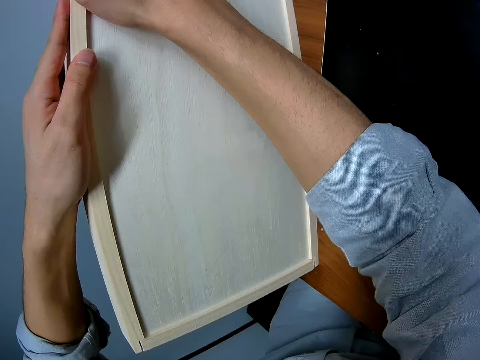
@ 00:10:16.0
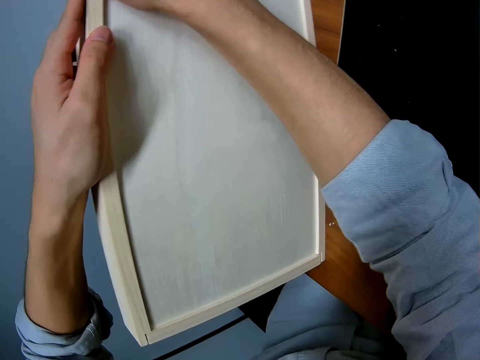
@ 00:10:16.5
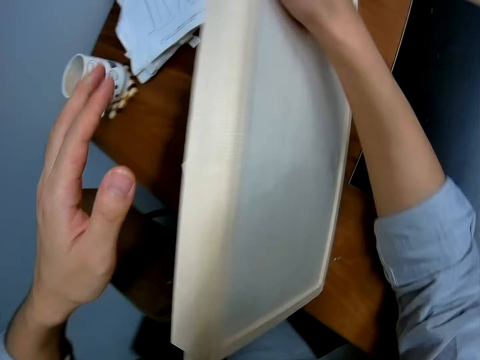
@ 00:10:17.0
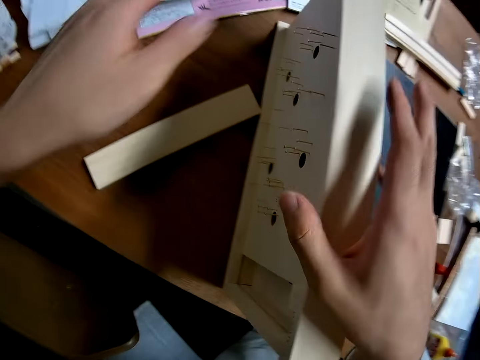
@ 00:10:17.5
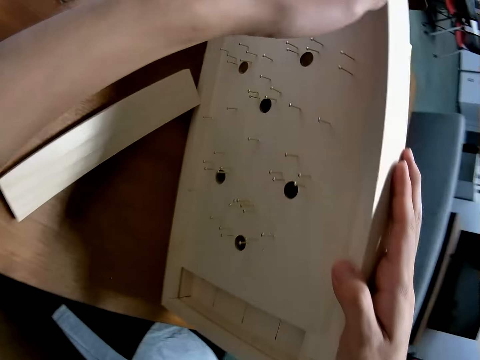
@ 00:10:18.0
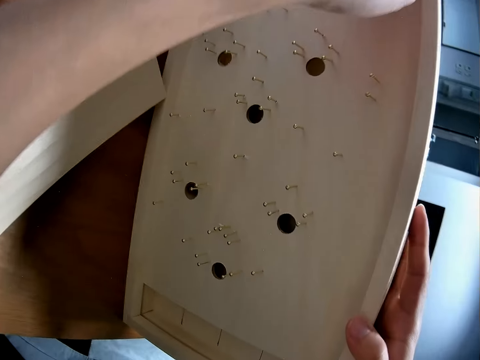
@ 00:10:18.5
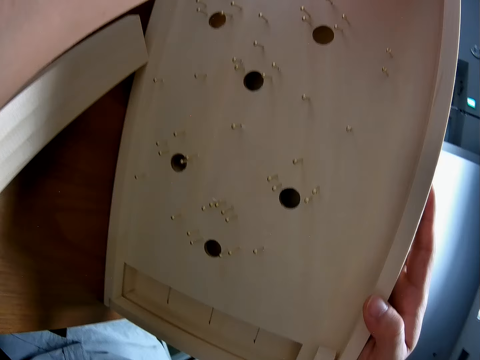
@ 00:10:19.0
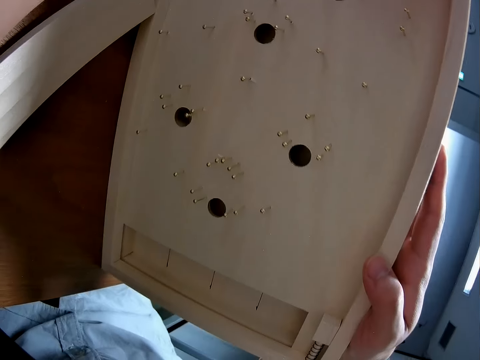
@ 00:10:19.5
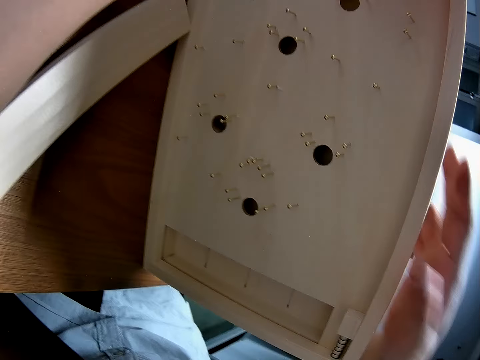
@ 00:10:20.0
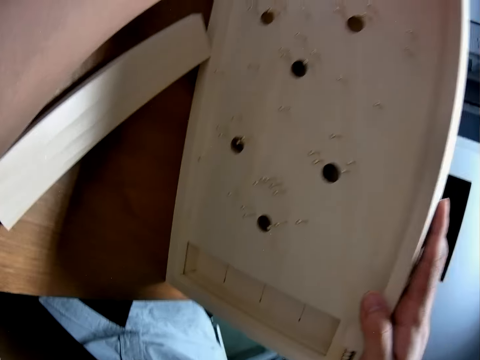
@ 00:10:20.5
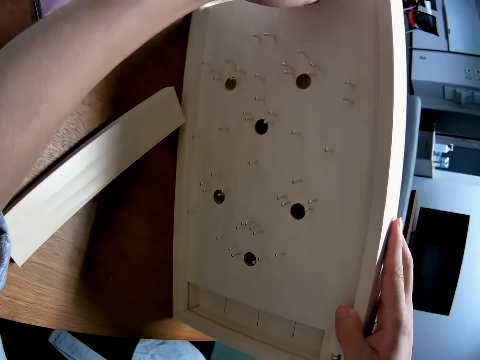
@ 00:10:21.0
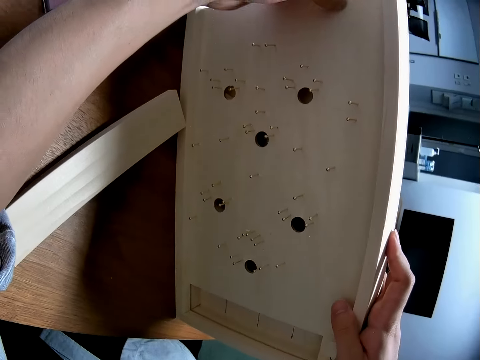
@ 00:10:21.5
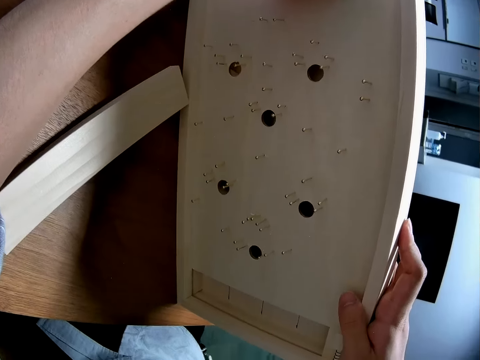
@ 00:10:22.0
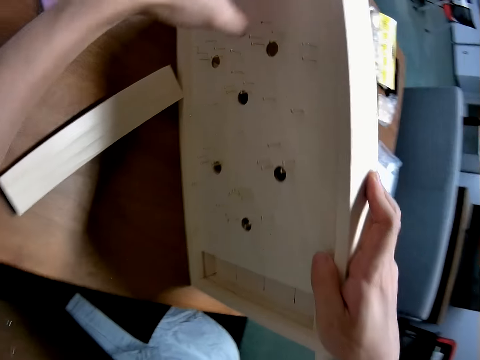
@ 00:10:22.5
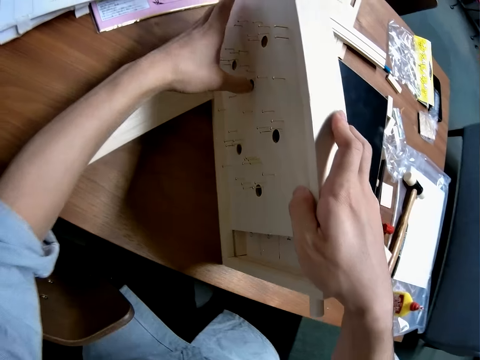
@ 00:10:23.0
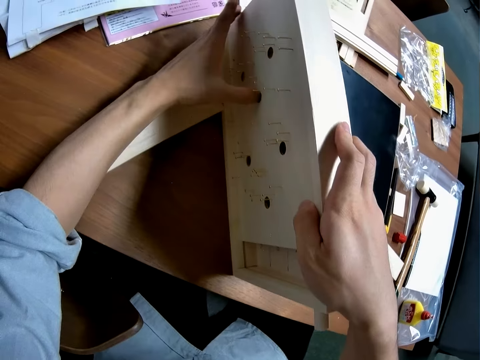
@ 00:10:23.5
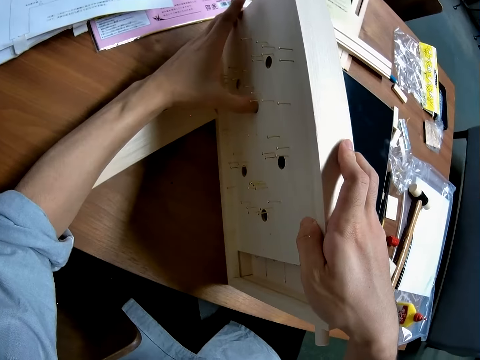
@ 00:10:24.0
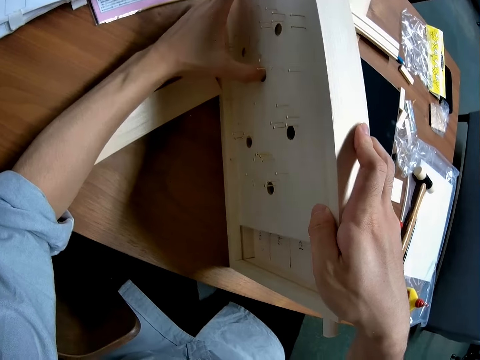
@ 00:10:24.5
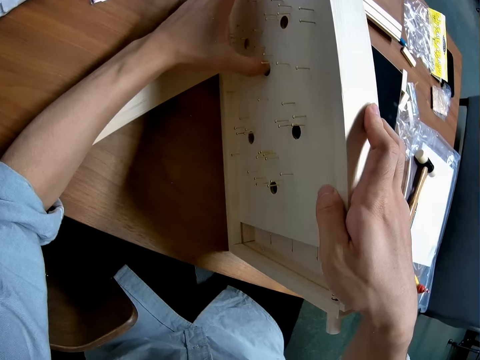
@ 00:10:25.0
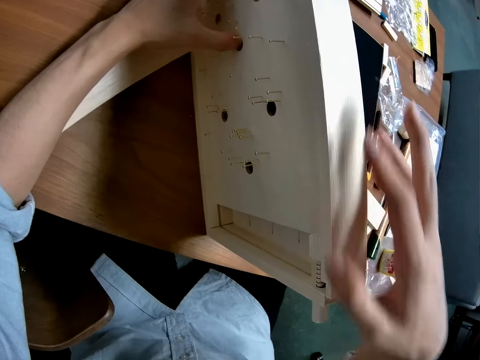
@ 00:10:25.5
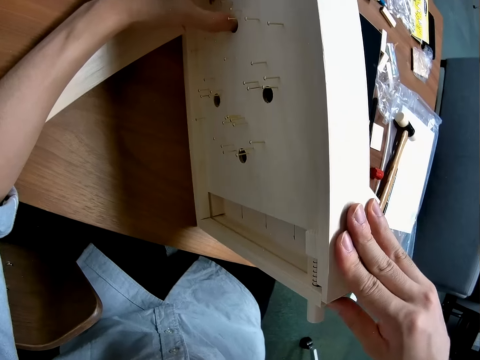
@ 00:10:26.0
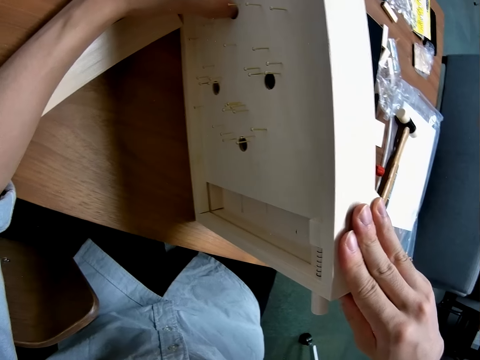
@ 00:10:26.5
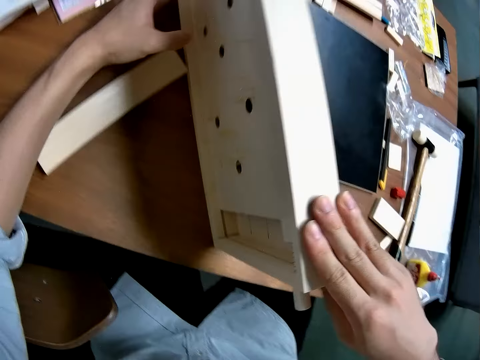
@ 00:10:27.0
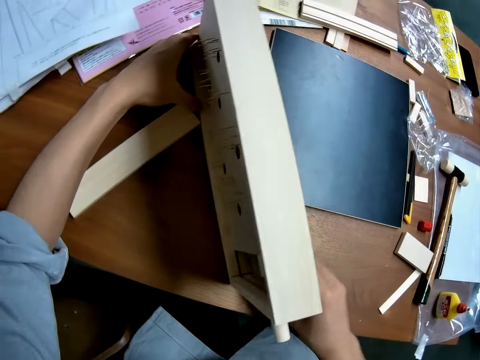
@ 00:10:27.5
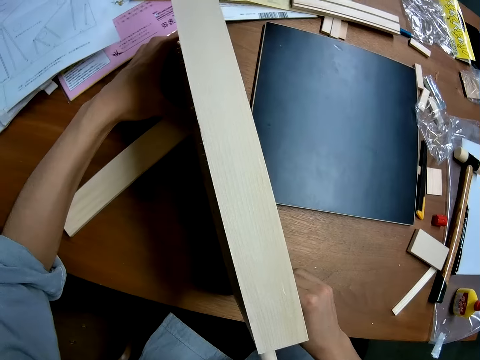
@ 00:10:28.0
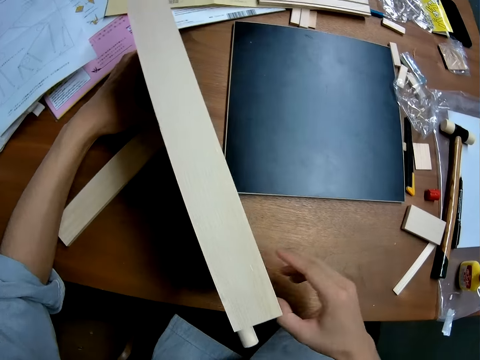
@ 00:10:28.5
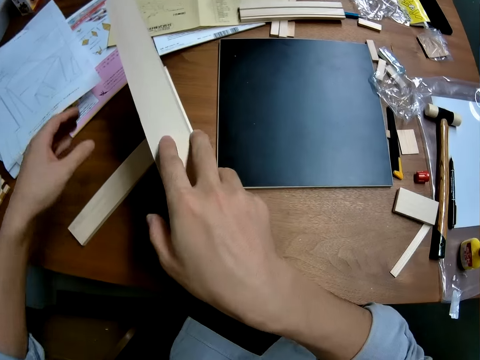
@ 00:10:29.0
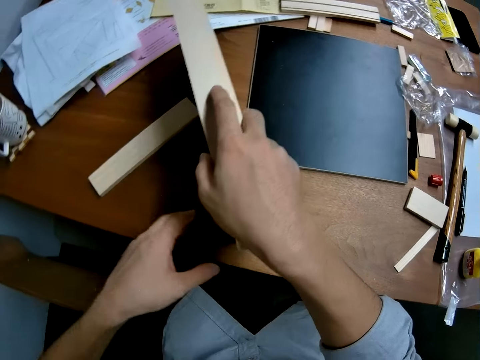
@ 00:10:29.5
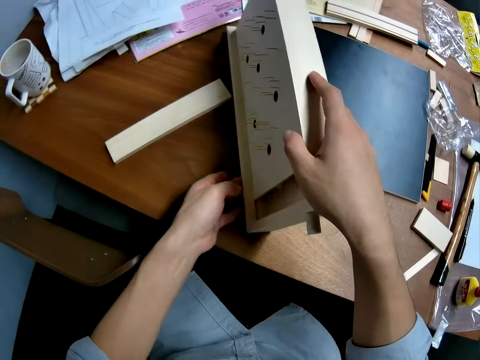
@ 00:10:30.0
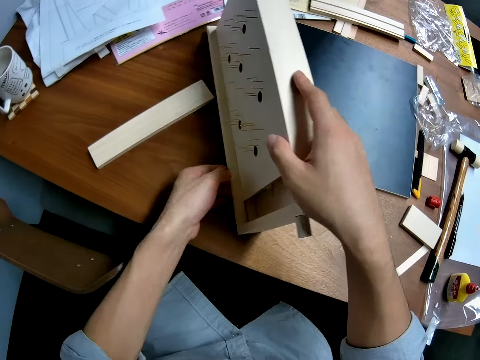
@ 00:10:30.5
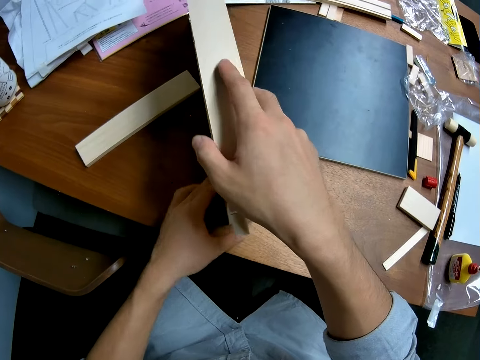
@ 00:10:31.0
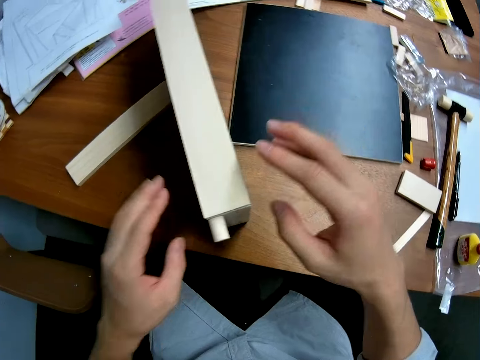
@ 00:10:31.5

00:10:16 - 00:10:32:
The camera wearer adjusts a plank in the craft with his left thumb. He adjusts the bottom casing of the craft. He looks at the curling board. He adjusts the craft.

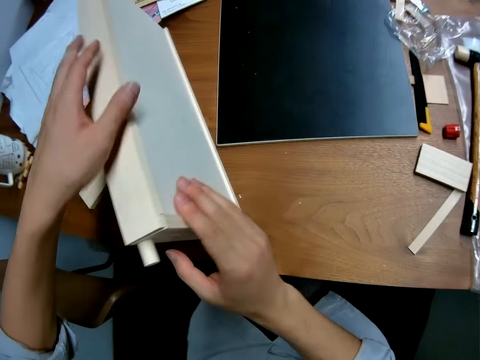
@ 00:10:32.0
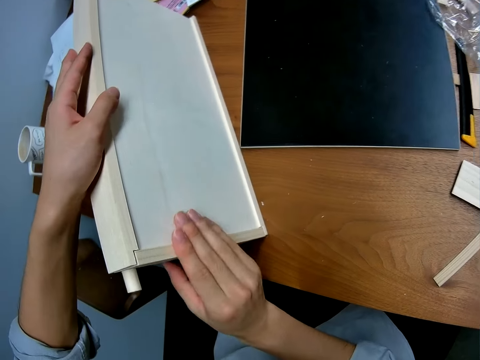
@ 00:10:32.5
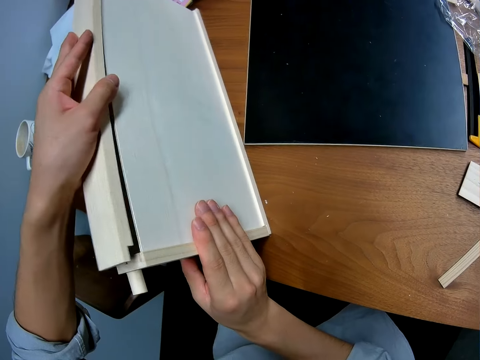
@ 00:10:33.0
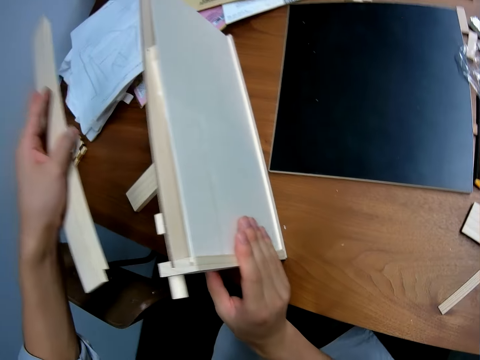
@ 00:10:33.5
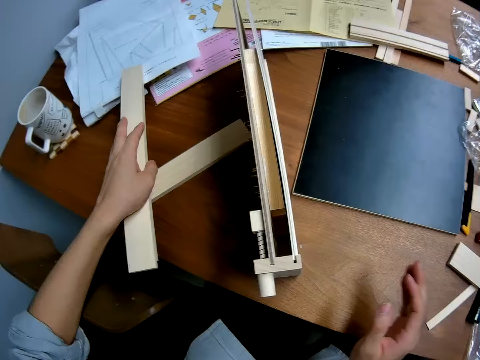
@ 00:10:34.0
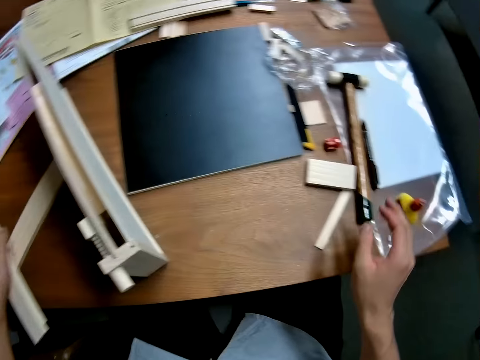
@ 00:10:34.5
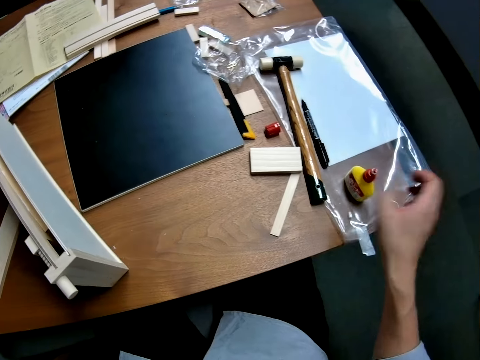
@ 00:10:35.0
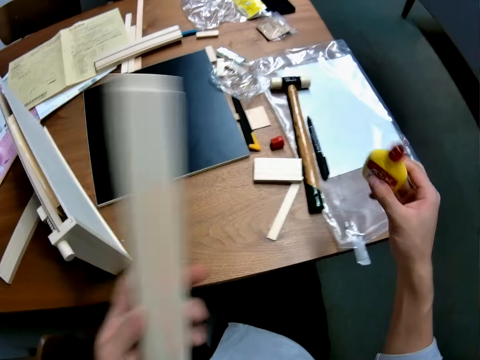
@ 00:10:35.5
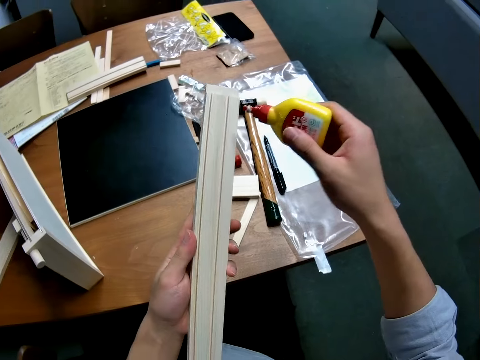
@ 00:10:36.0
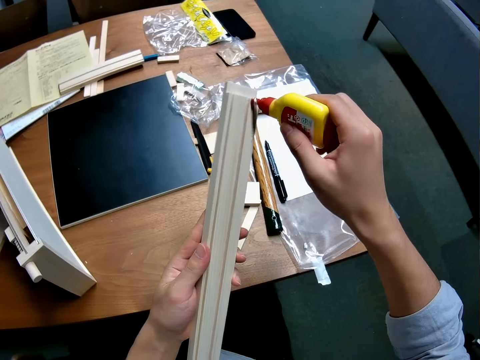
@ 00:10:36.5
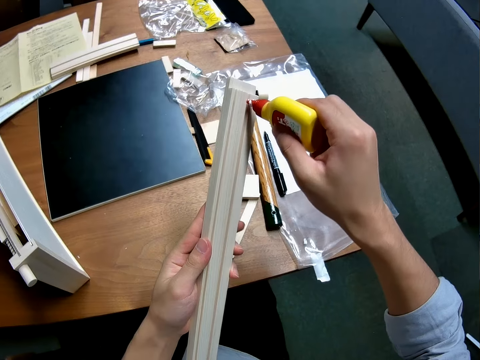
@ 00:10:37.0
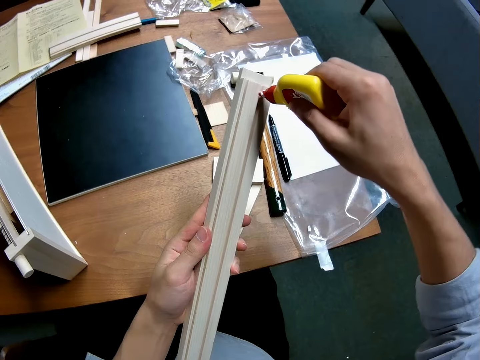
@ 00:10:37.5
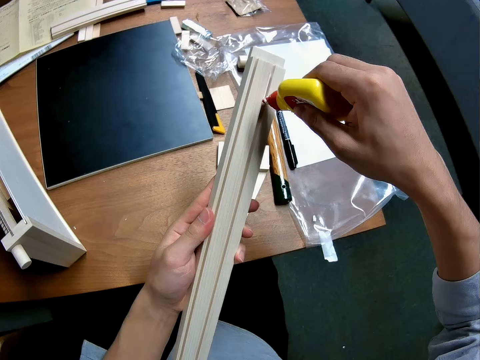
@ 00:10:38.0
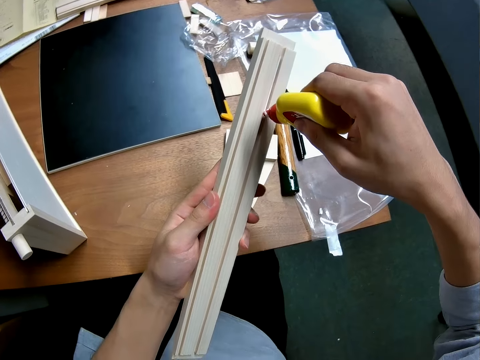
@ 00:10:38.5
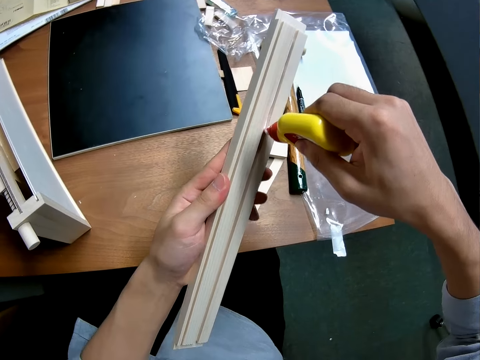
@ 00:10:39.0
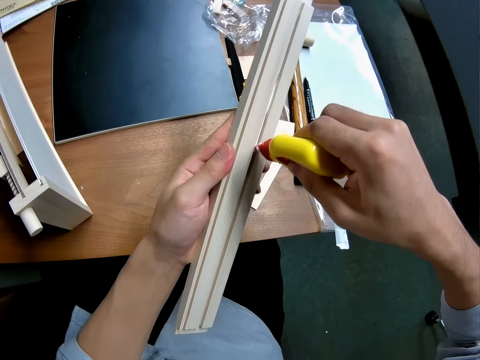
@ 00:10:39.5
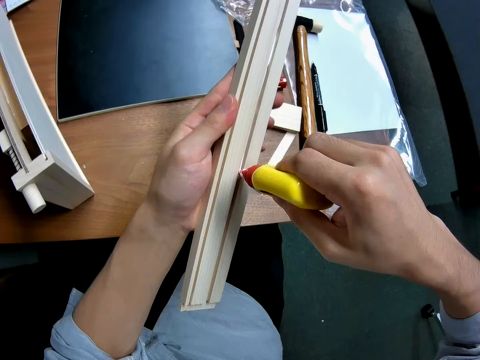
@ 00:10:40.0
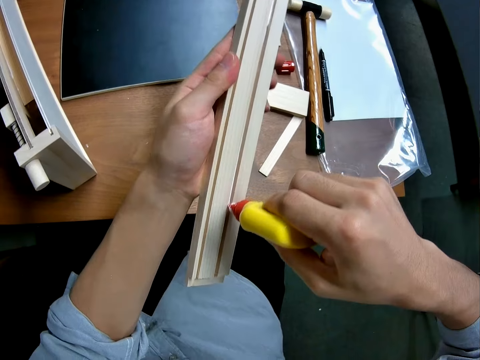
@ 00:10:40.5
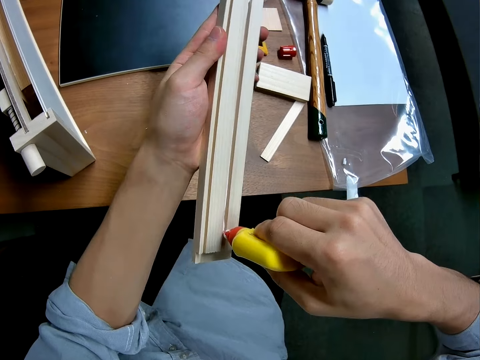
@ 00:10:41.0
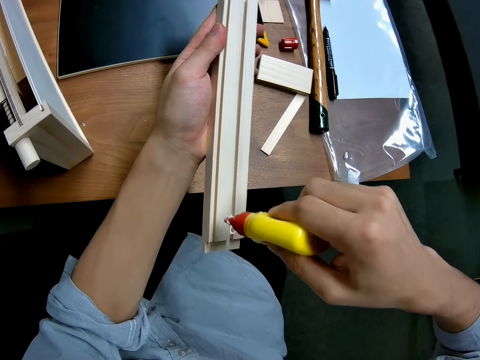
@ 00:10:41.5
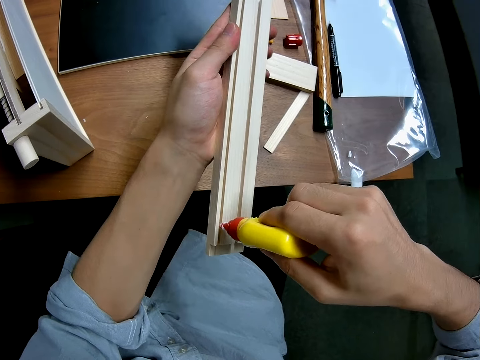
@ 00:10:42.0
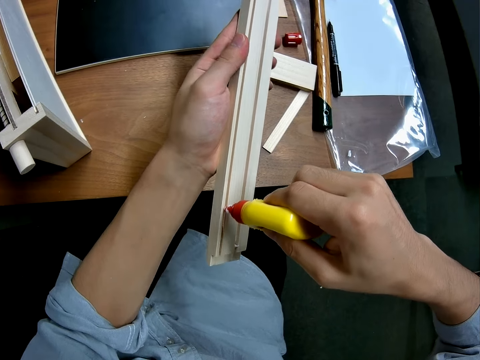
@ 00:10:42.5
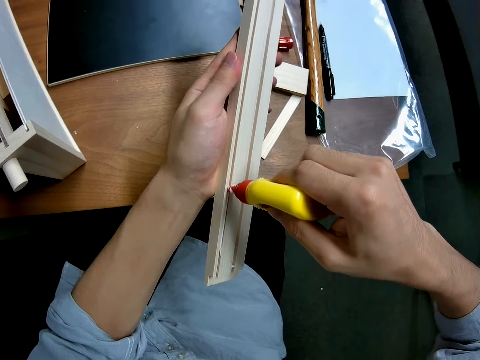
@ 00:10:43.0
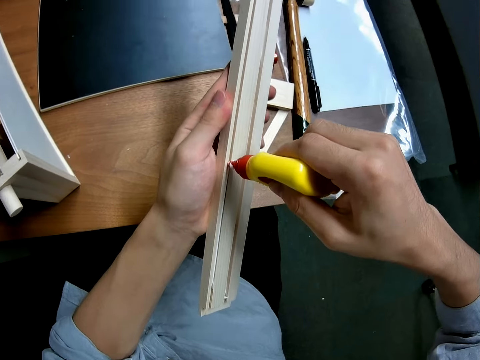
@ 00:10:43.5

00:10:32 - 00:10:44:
The camera wearer removes a side casing or piece of wood from the craft or curling board. They place the piece of wood on the table. They take a glue container from the table. They apply glue from the container to the side casing of the frame.
